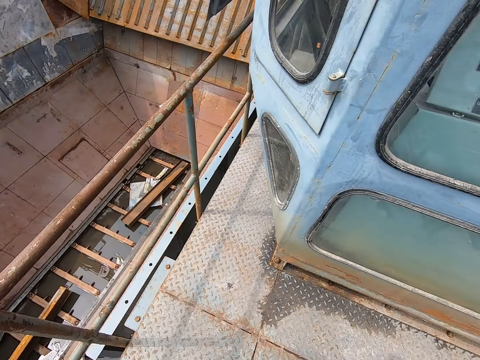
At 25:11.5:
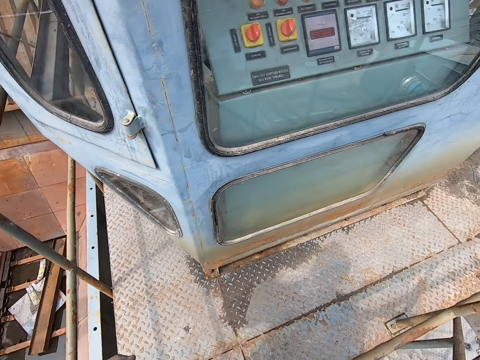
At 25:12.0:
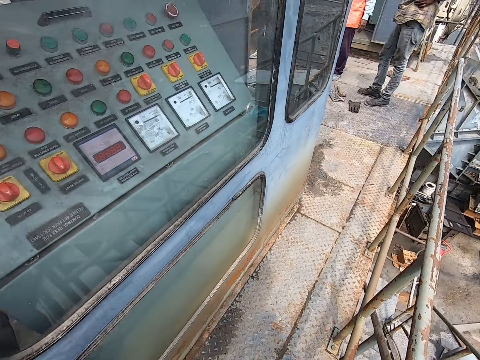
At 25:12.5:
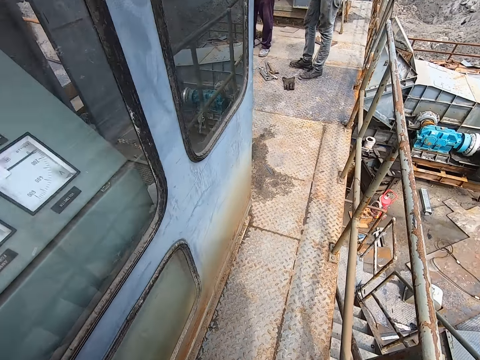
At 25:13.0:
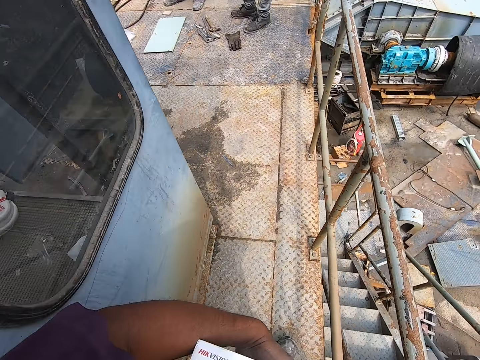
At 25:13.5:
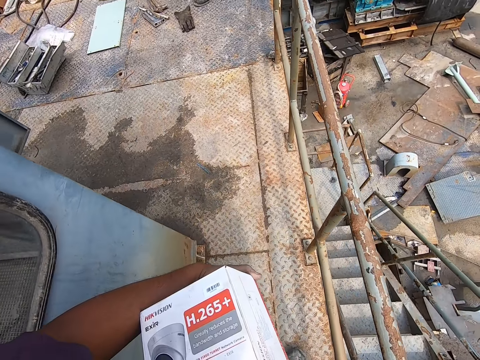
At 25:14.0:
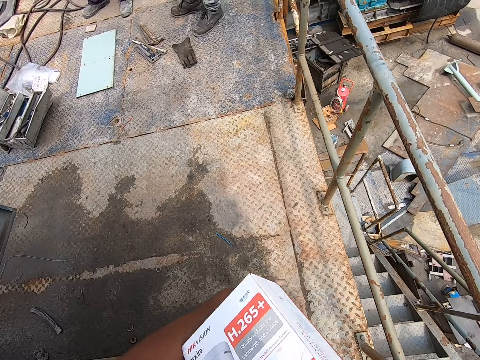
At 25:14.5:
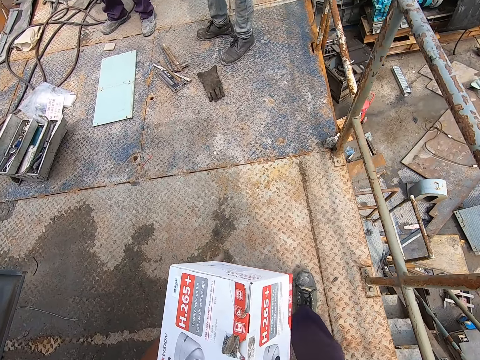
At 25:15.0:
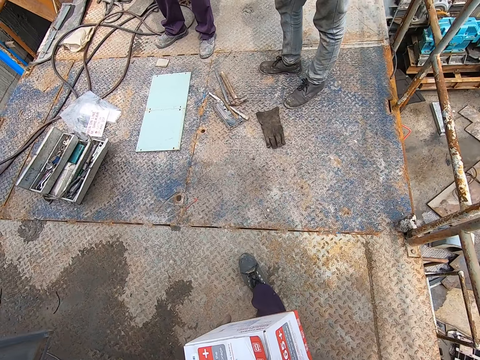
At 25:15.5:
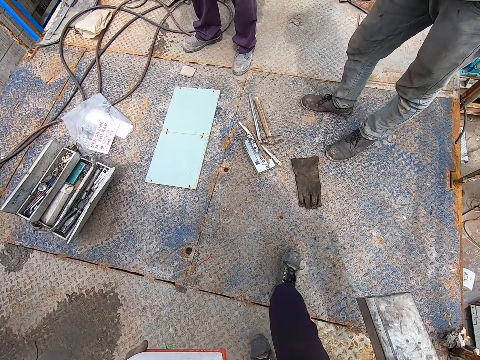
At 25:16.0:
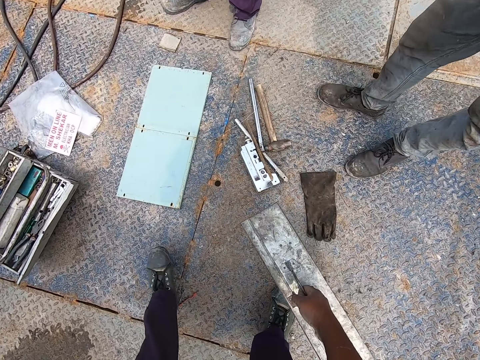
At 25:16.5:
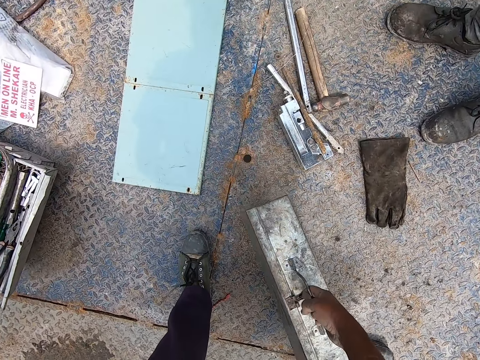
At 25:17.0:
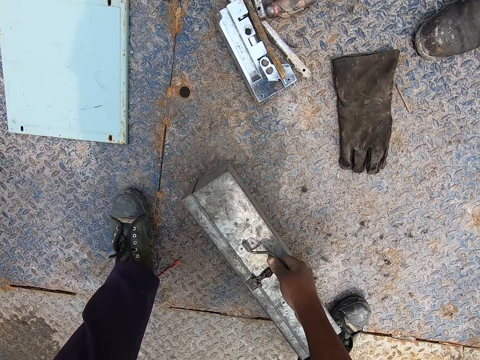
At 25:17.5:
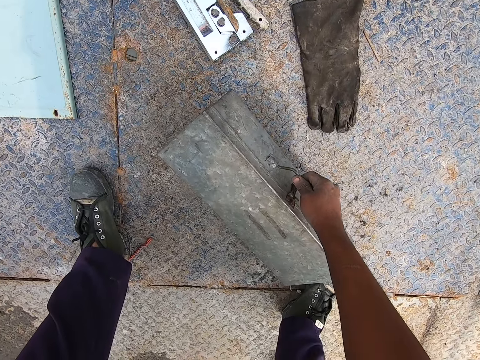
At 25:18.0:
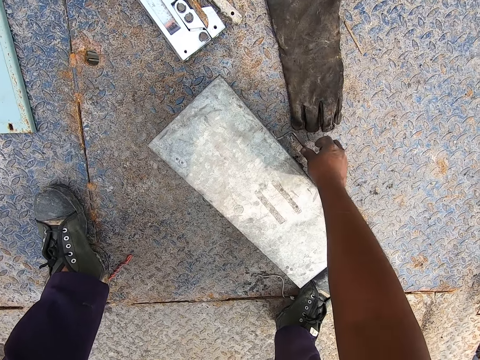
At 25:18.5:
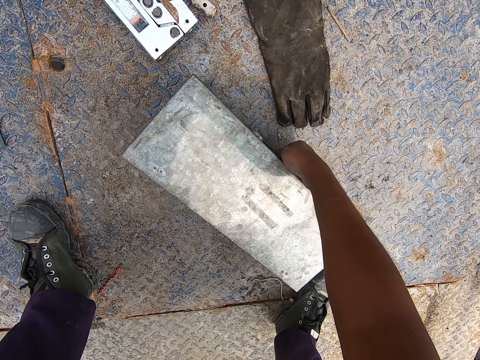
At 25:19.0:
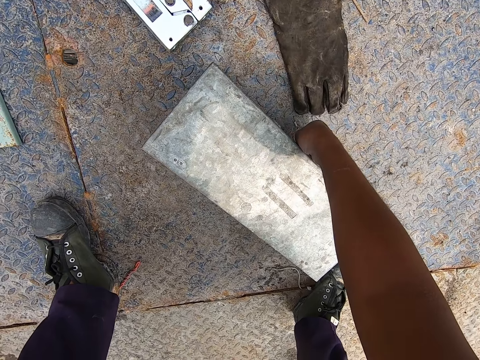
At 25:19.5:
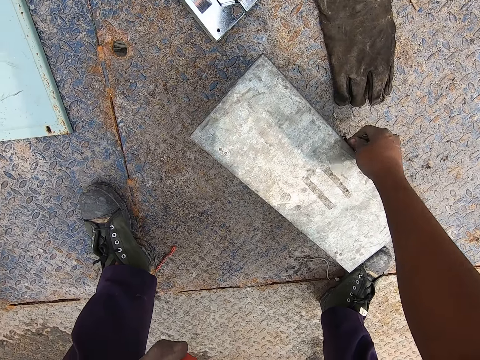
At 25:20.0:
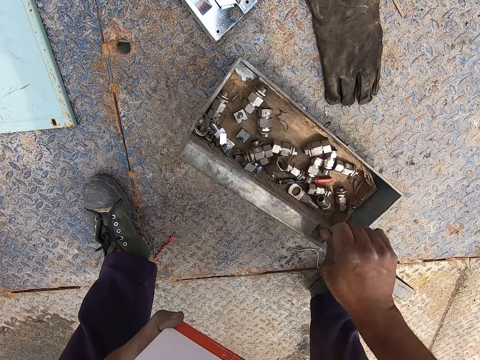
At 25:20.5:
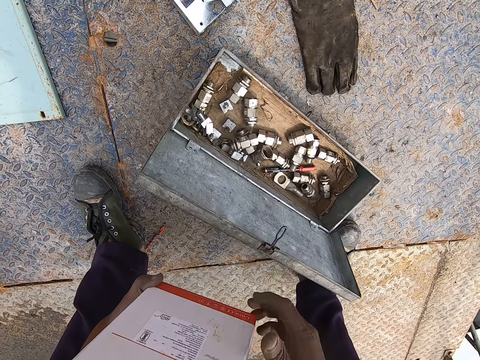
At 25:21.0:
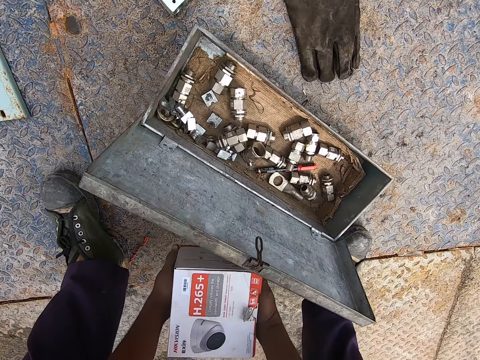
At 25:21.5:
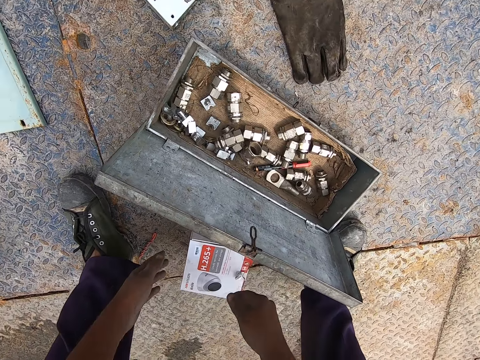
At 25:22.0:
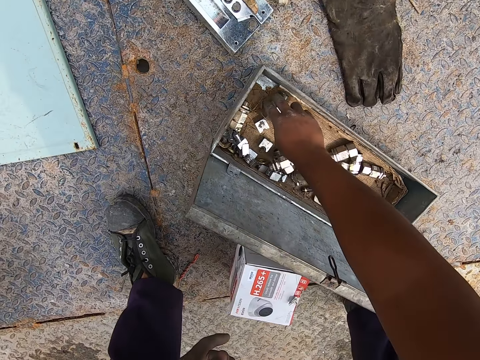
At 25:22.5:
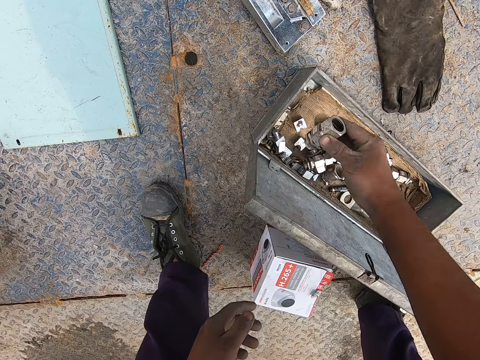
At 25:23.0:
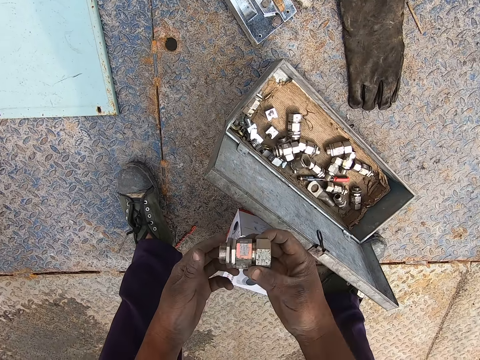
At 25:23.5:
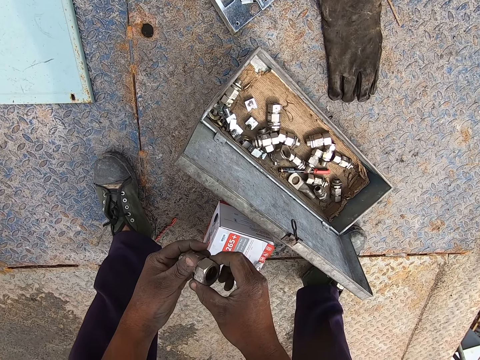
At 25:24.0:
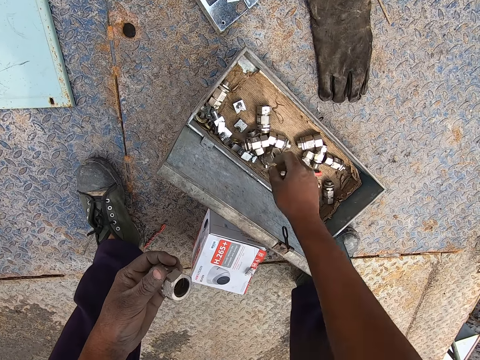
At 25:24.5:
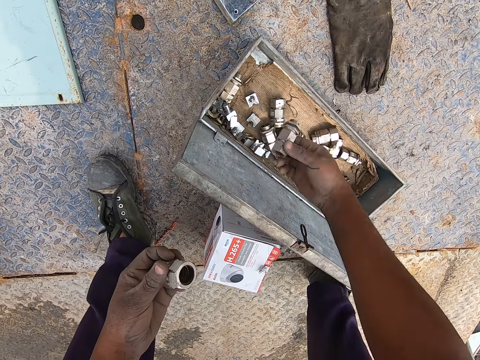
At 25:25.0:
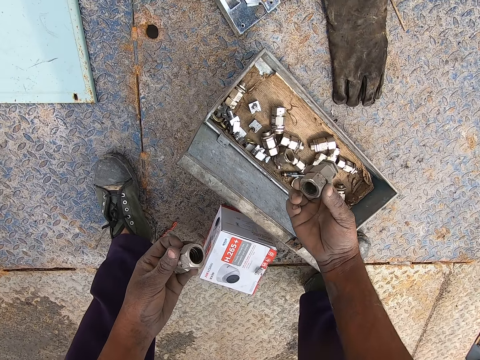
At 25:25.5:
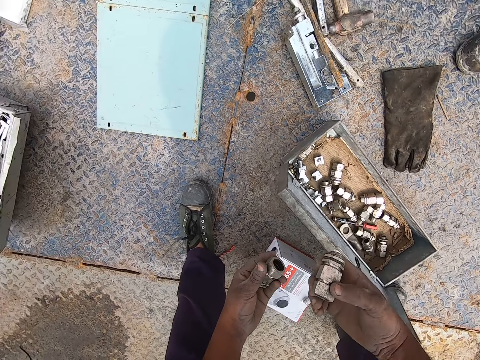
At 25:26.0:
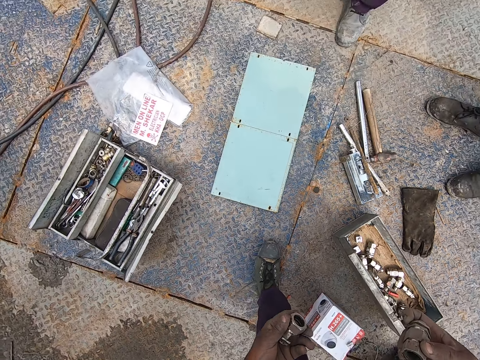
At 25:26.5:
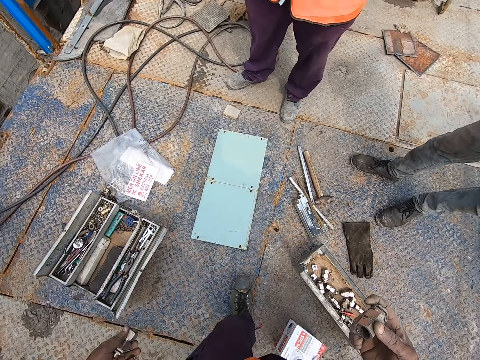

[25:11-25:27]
The camera wearer walks around the construction site. He puts the tool box on the ground. He opens the tool box. He puts the box on the ground. He picks a bolt or connector from the tool box. He places the connector on his left hand. He picks the bolt from the tool box.

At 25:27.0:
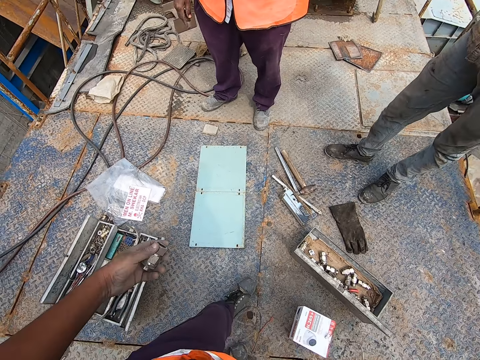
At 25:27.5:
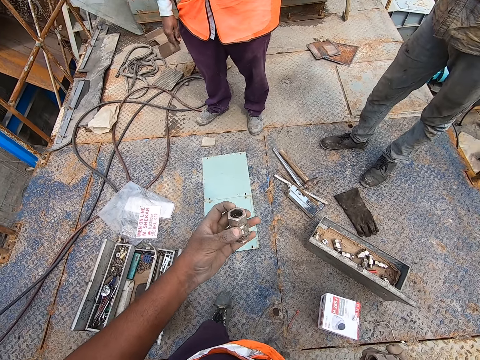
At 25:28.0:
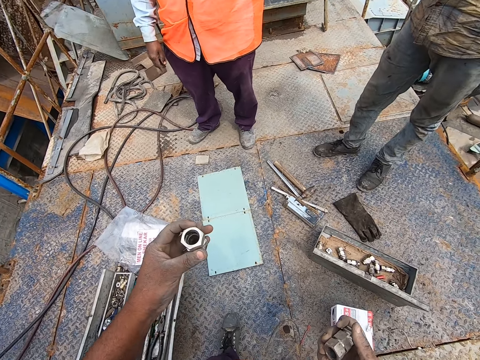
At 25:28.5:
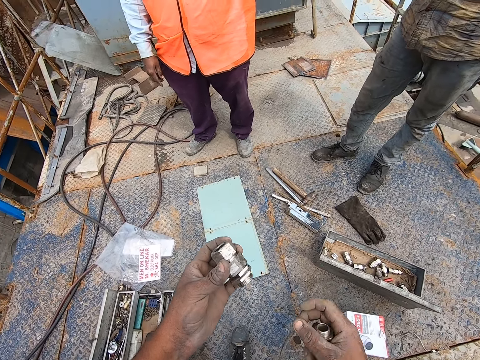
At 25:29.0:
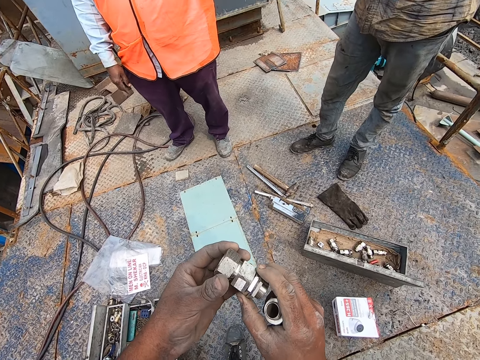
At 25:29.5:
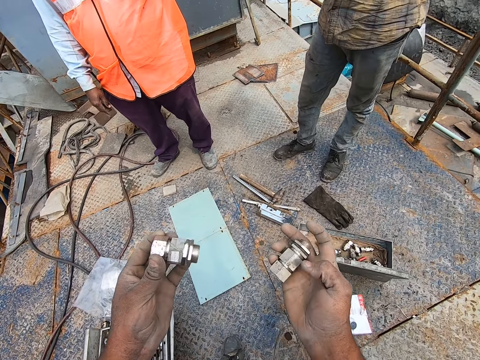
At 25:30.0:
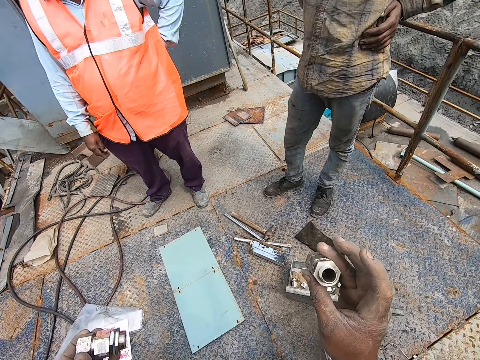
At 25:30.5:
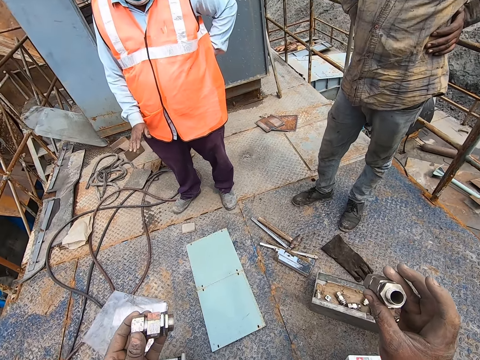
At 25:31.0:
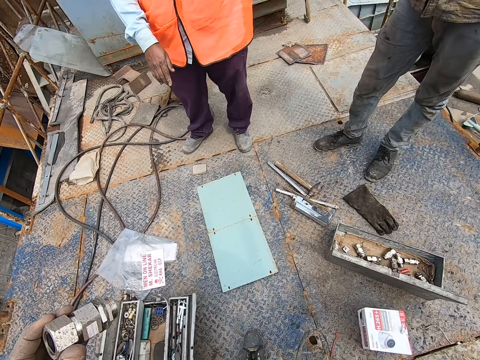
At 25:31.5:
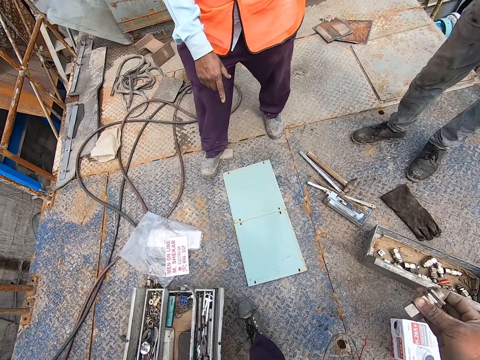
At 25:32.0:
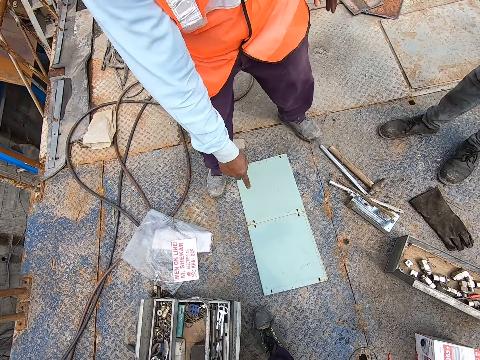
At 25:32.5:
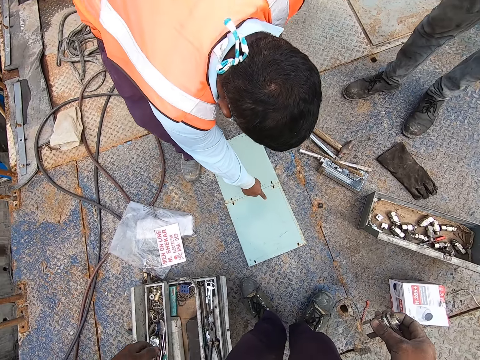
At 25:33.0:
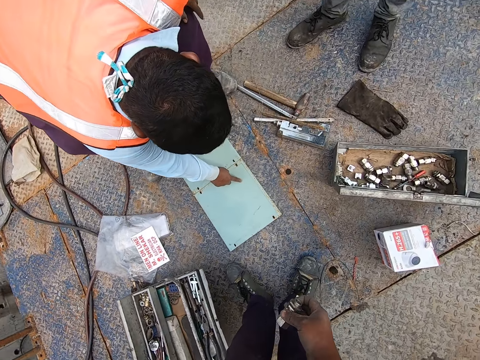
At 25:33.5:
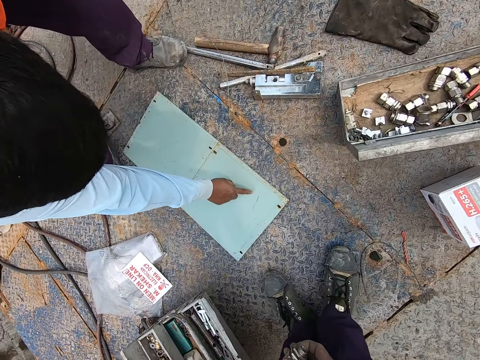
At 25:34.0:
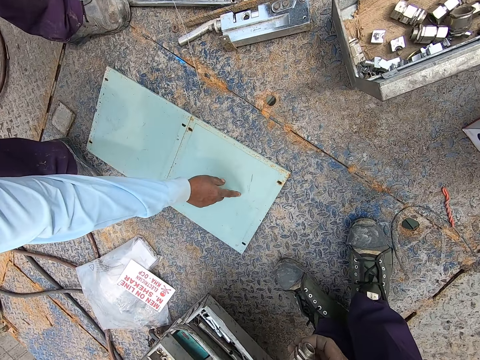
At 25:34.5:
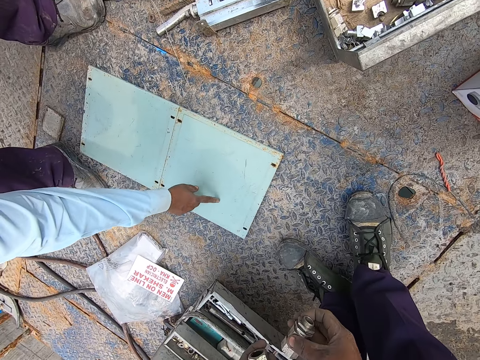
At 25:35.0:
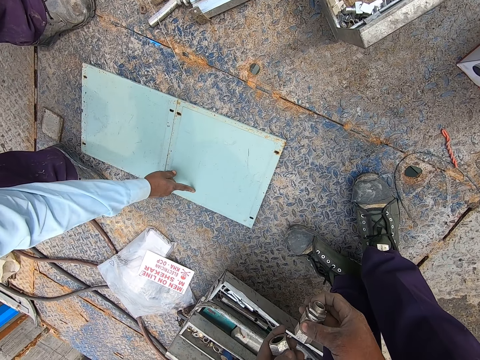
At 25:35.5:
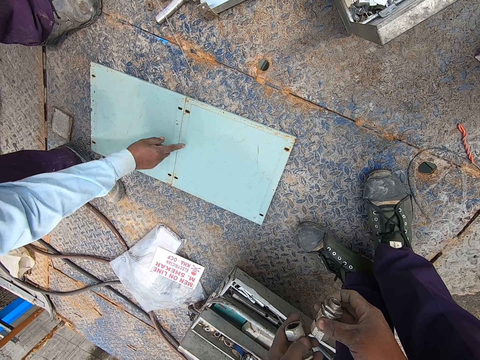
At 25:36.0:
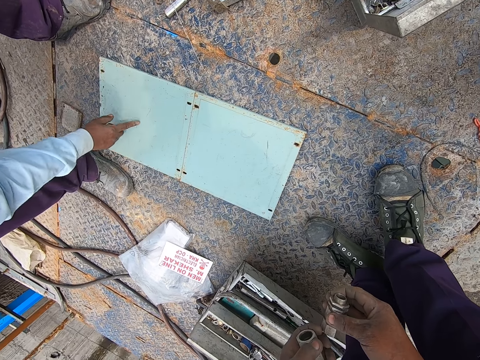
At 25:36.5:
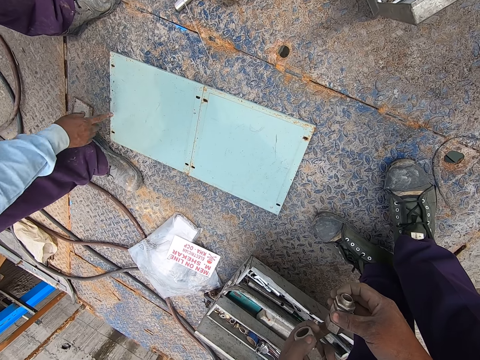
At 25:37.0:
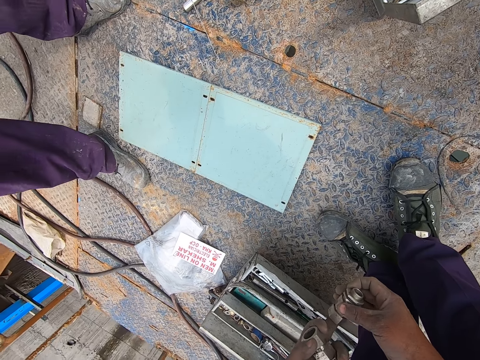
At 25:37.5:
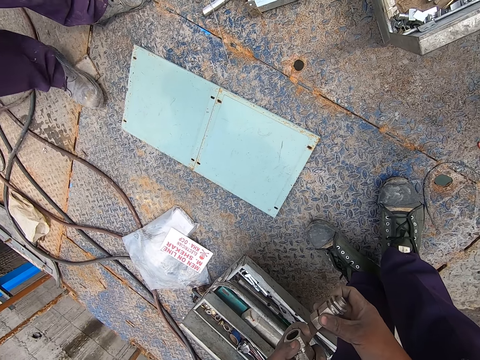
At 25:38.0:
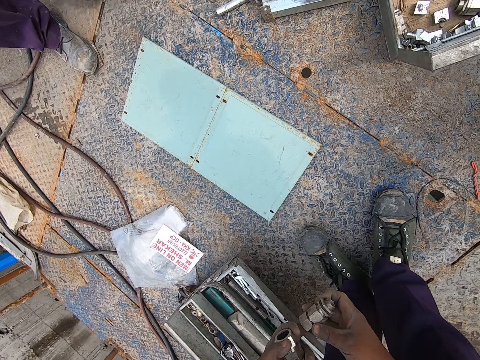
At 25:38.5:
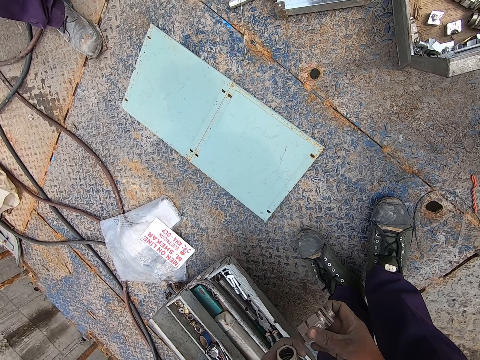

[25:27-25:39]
The camera wearer converses with a man. They look at the bolt. They converse with another man. The first man points on the metal.
